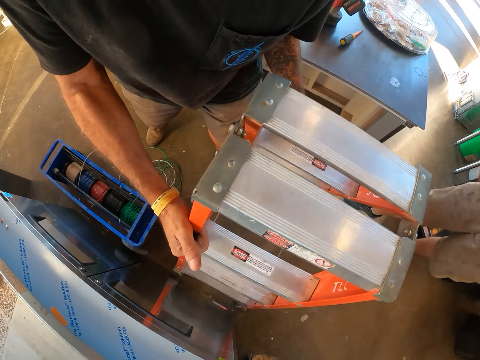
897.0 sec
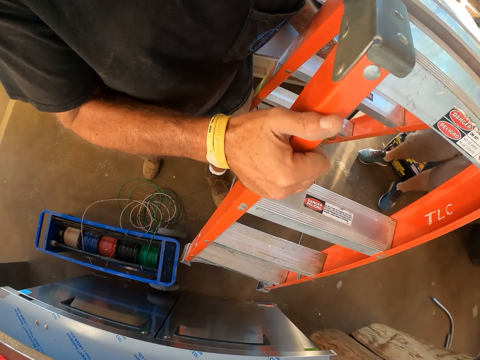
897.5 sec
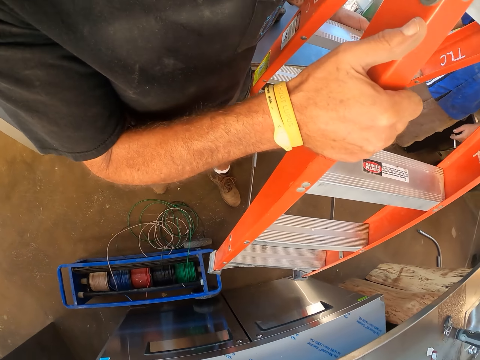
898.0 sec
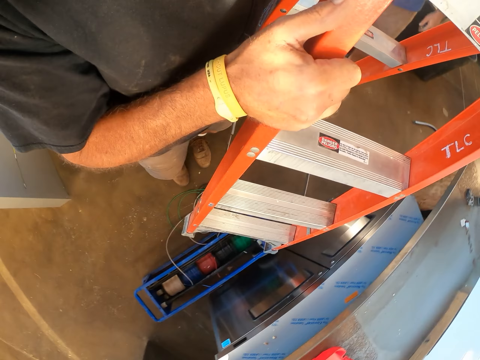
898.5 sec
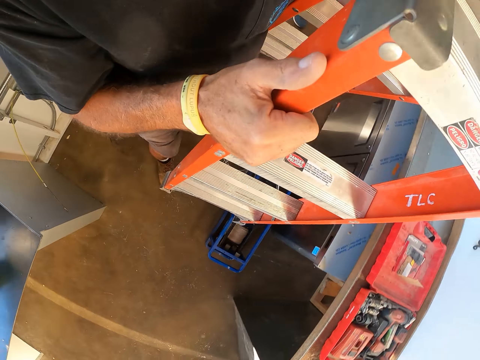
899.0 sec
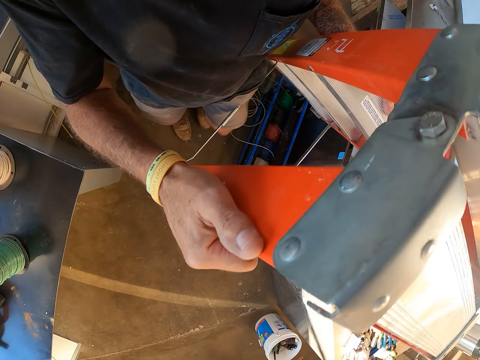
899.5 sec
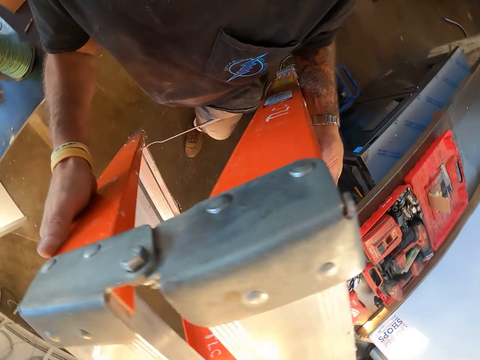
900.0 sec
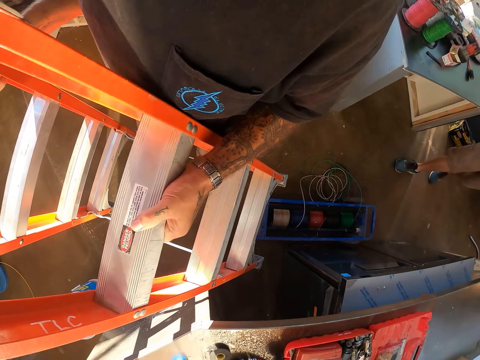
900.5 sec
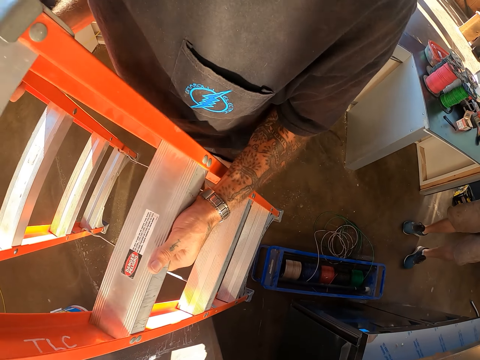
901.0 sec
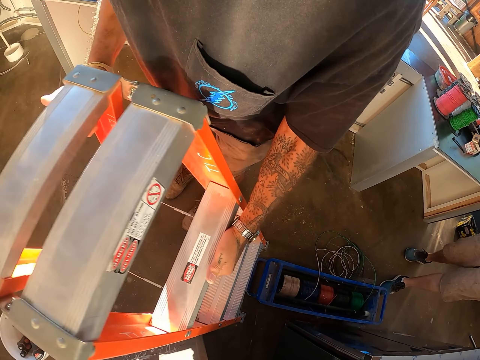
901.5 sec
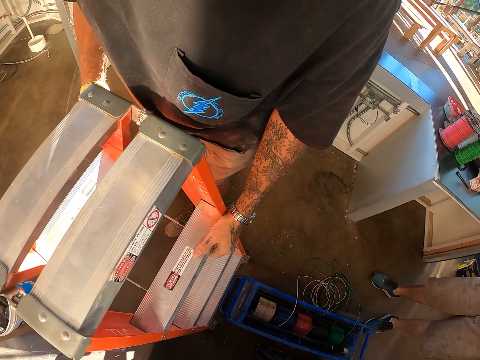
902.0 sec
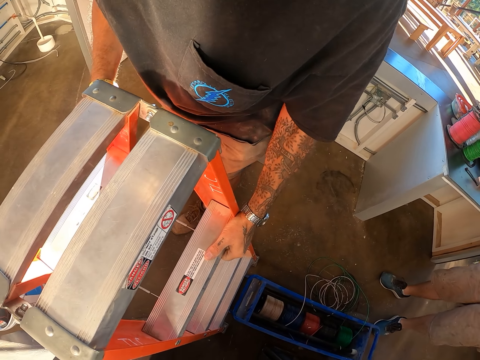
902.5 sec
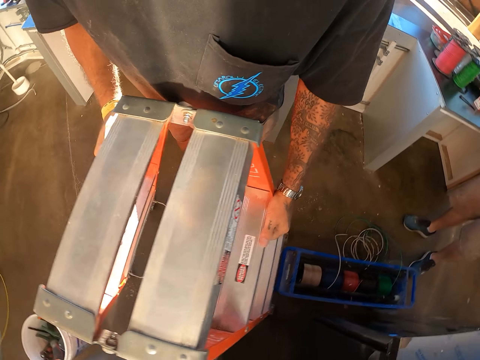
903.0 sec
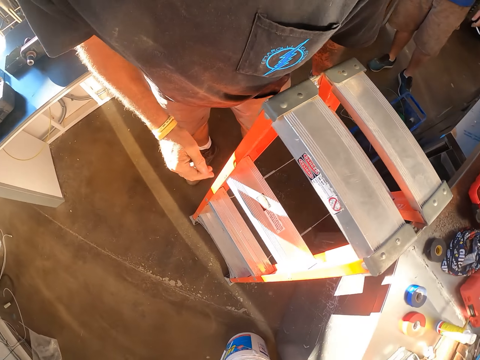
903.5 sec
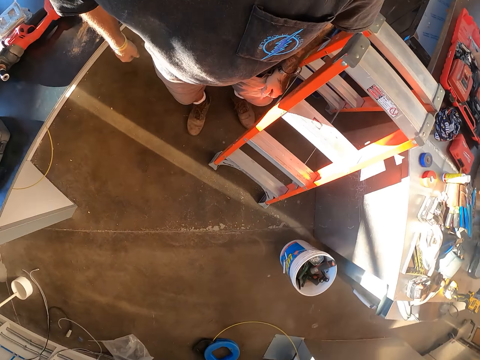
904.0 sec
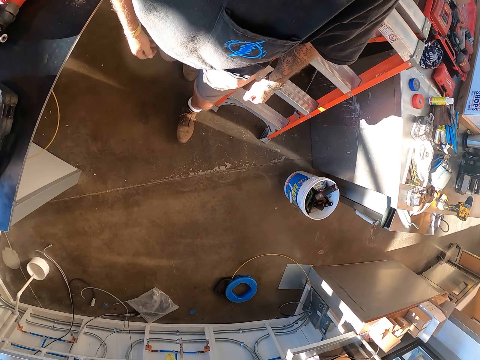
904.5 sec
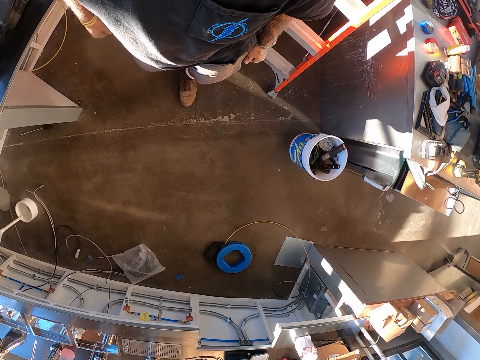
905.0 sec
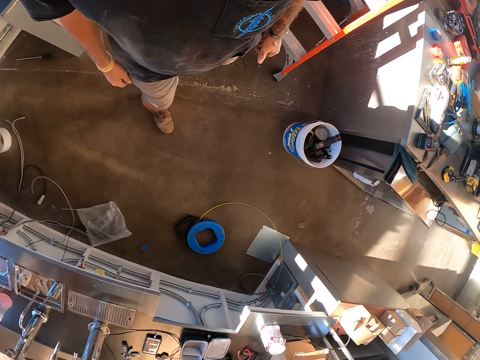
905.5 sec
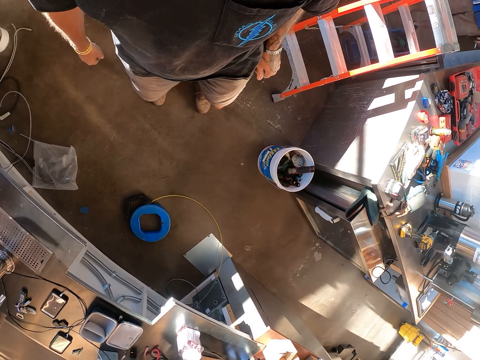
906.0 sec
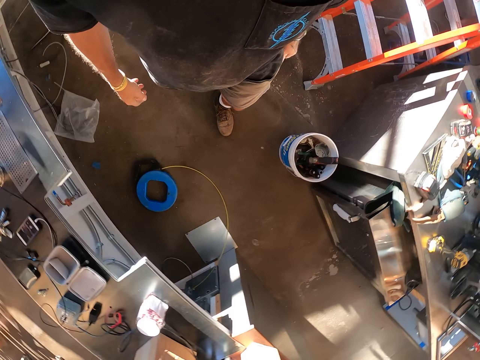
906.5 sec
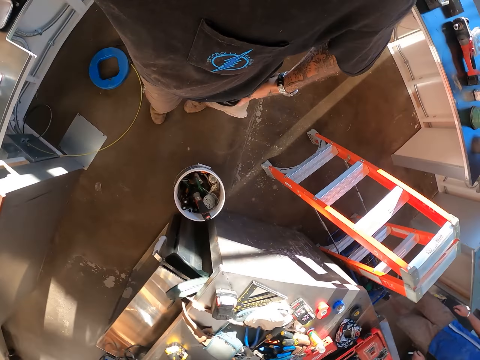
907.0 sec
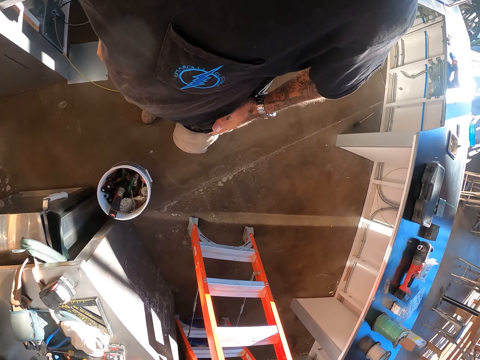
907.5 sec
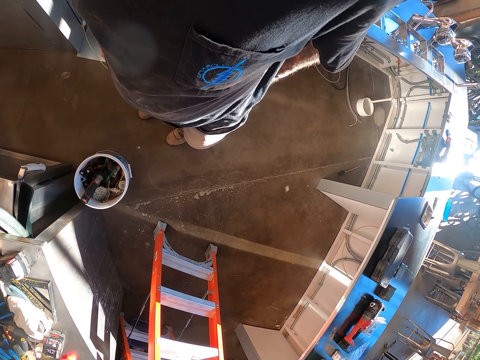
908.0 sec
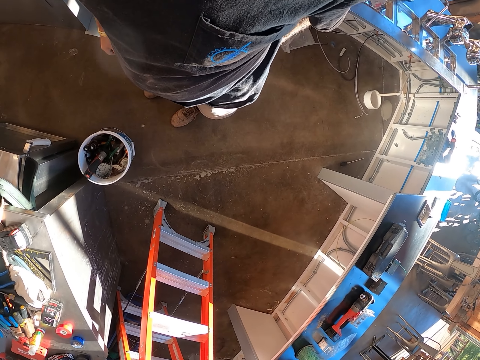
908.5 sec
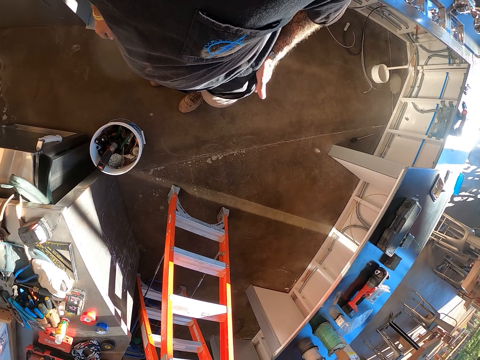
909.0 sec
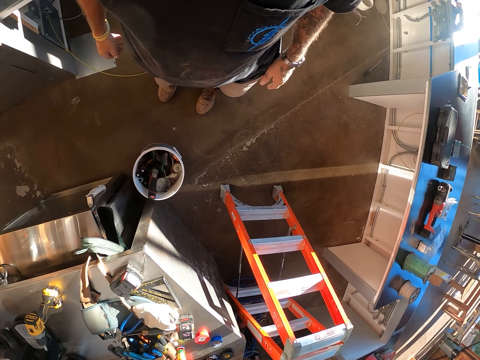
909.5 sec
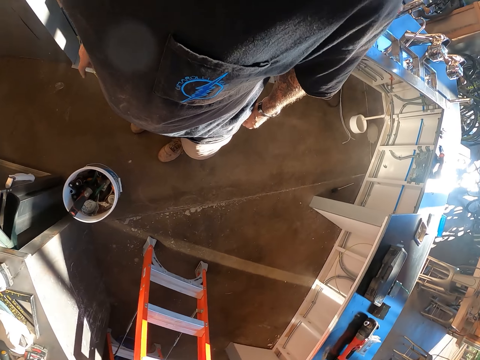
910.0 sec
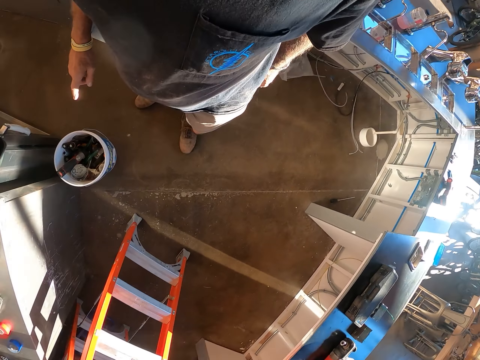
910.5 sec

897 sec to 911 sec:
The camera wearer picks up the ladder and moves the ladder aside. They walk around. They place the ladder down. They walk around. They look around.

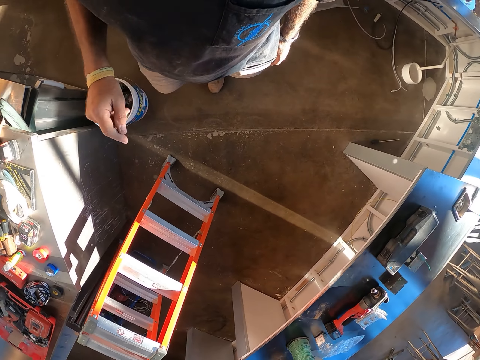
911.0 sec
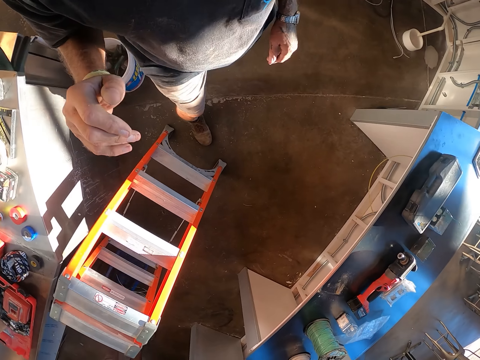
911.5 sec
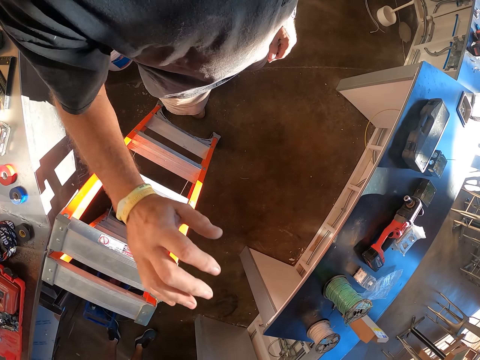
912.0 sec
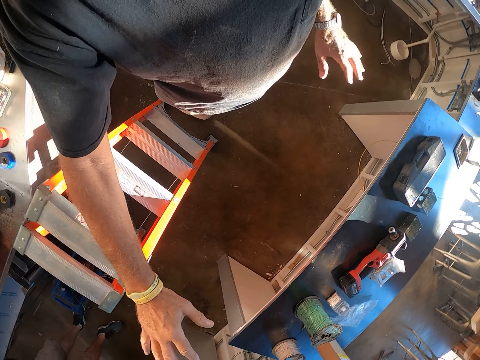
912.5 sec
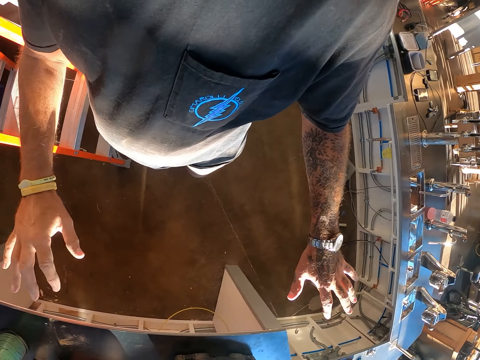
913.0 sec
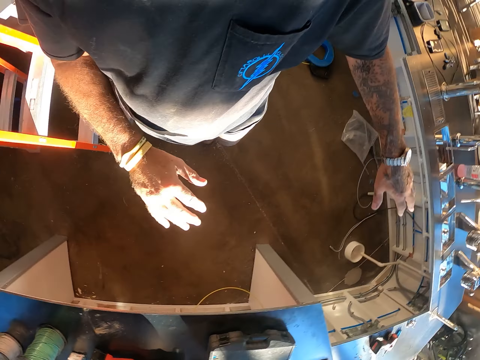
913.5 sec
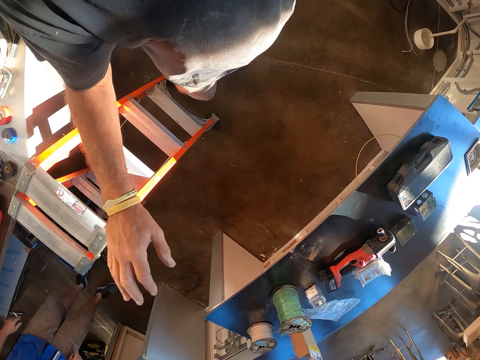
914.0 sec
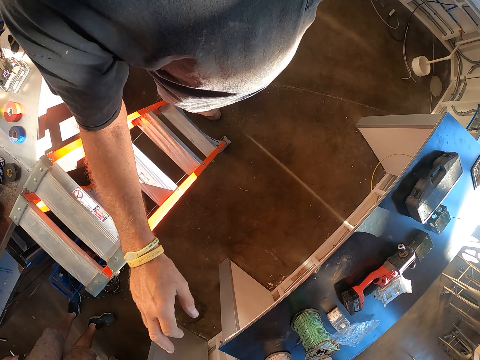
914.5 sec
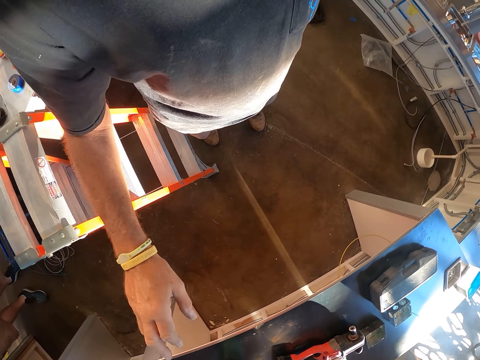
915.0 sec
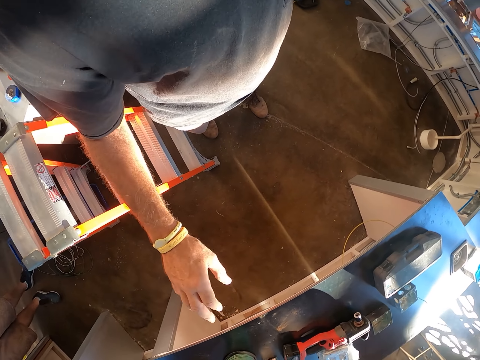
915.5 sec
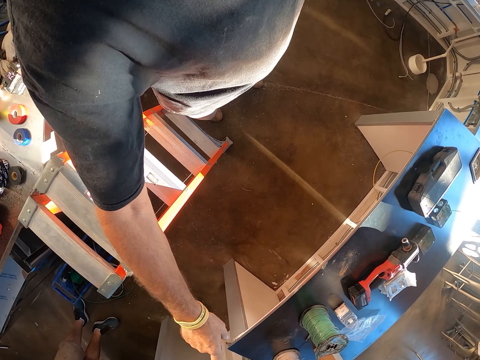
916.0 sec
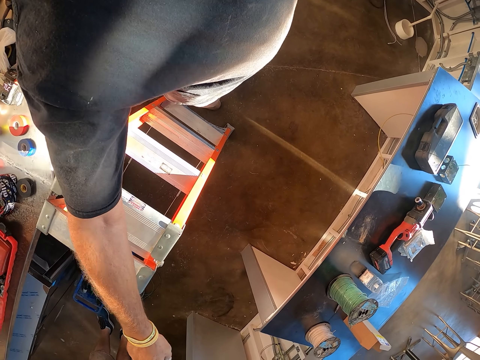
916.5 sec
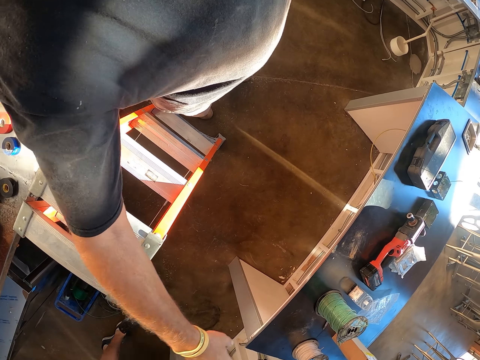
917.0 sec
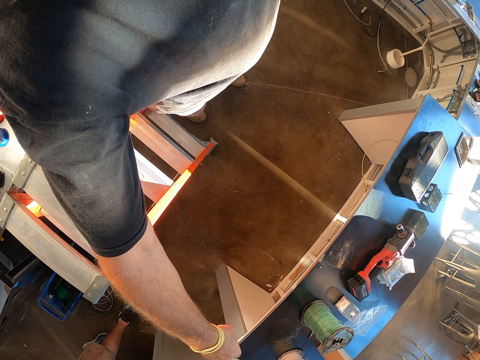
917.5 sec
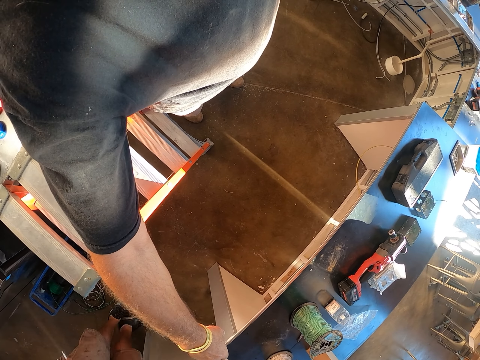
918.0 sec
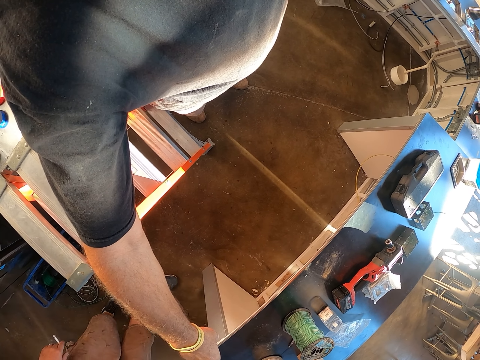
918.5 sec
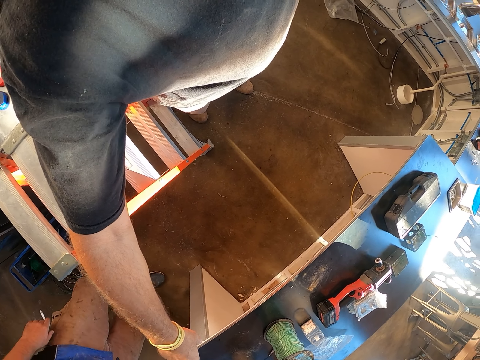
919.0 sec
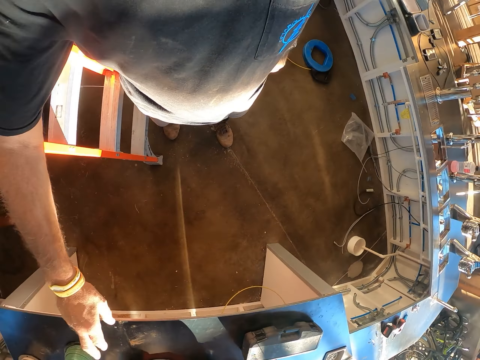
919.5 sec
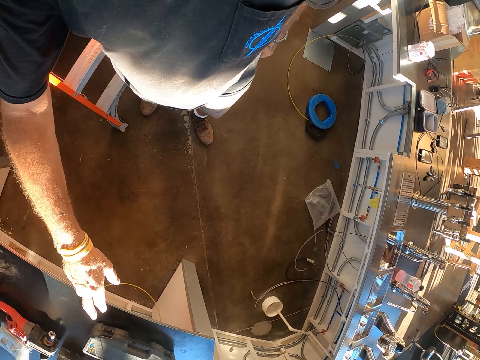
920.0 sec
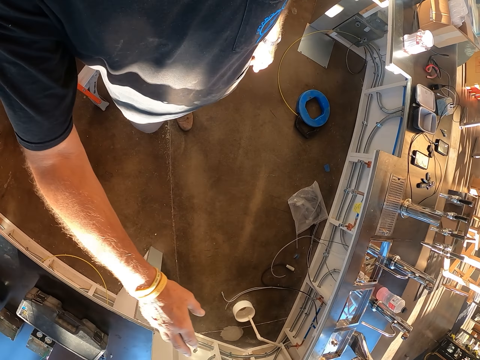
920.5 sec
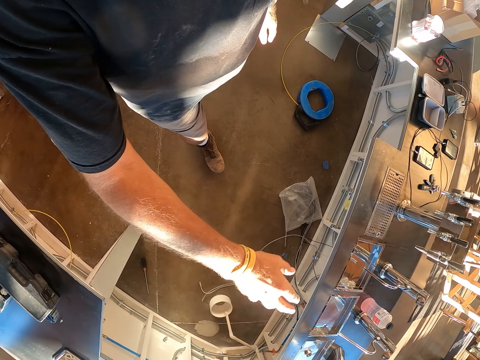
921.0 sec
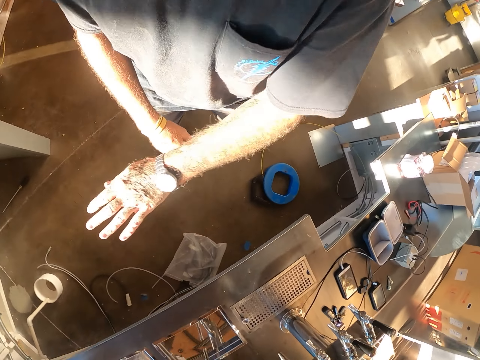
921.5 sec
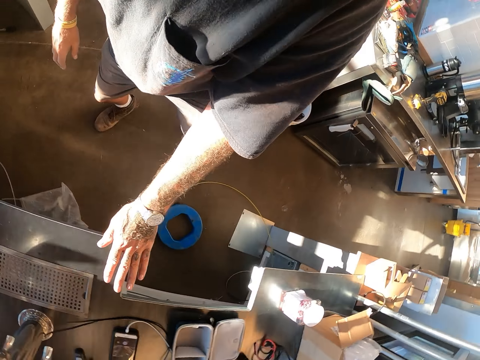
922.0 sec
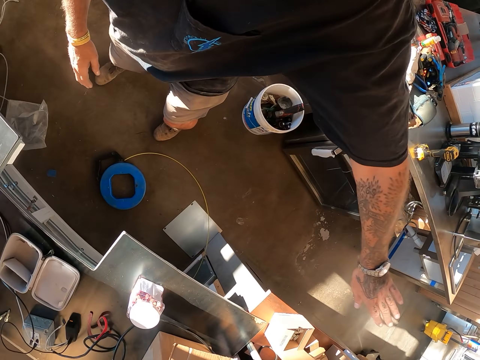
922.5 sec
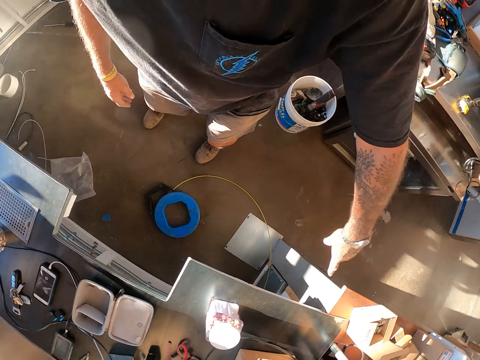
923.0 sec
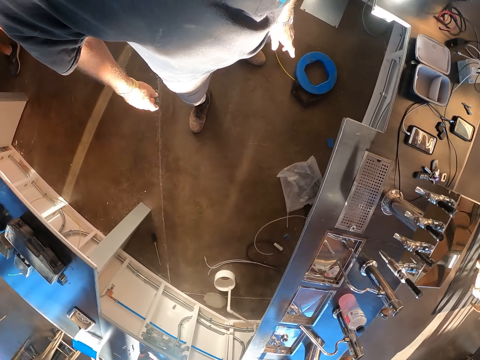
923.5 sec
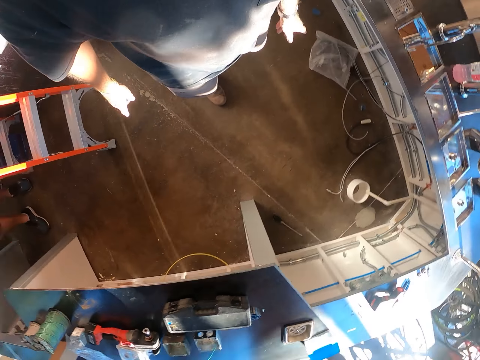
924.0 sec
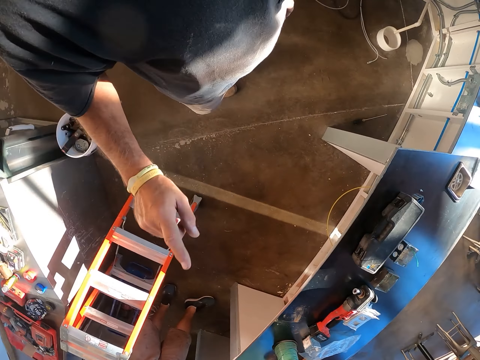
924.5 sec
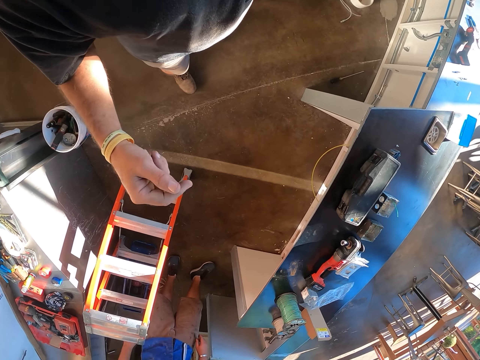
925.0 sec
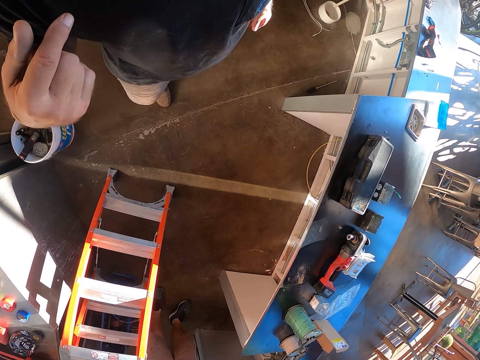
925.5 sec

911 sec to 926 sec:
The camera wearer gestures with a hand. They point around.
